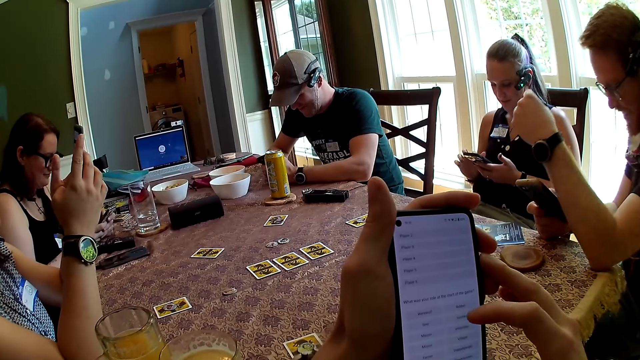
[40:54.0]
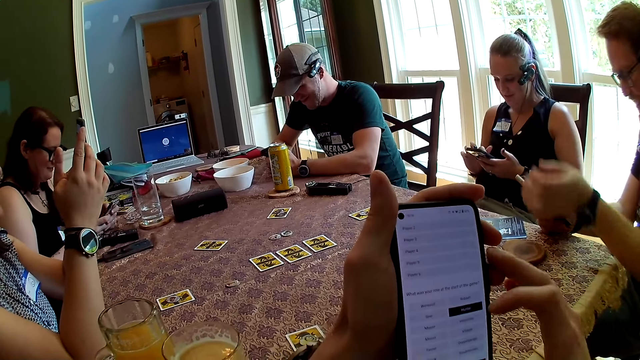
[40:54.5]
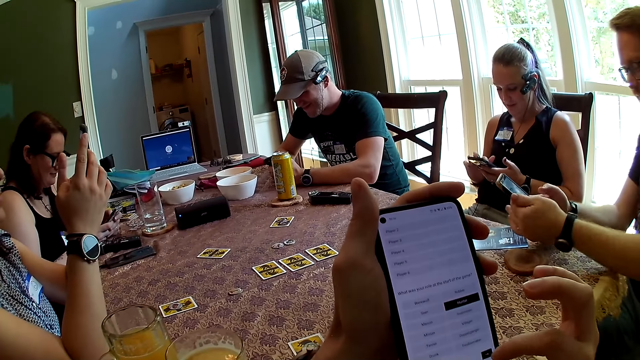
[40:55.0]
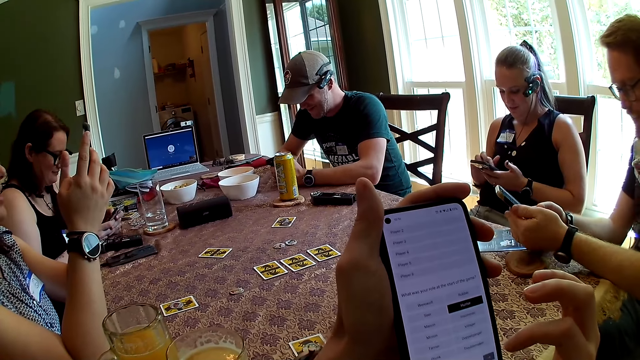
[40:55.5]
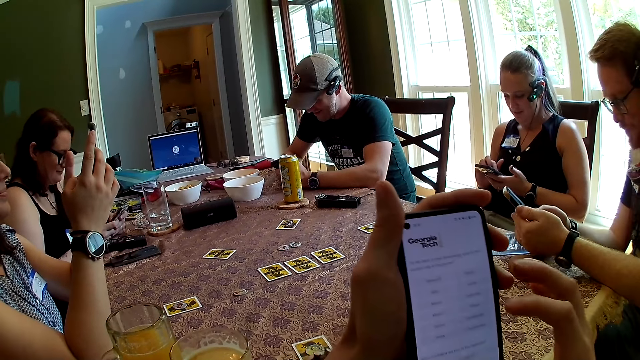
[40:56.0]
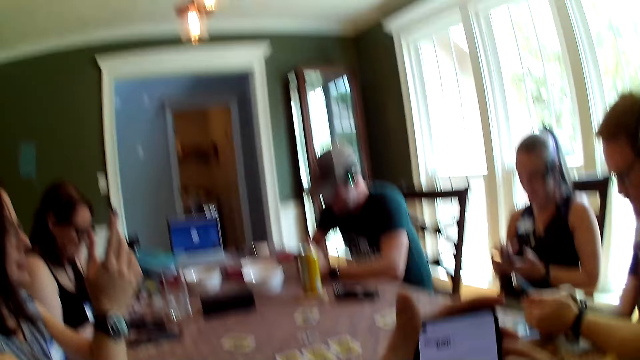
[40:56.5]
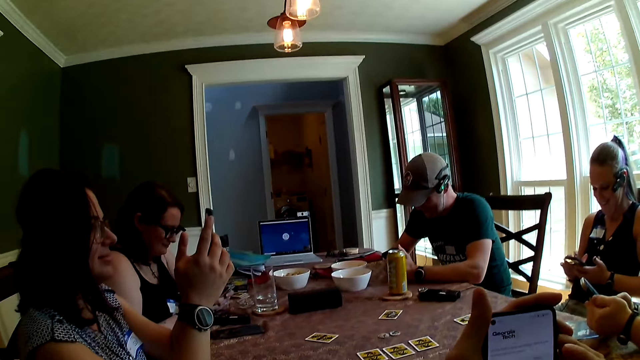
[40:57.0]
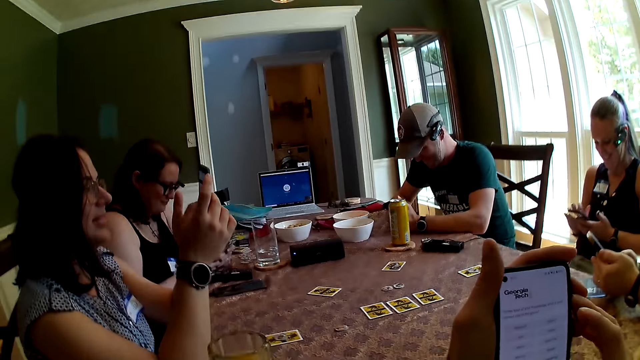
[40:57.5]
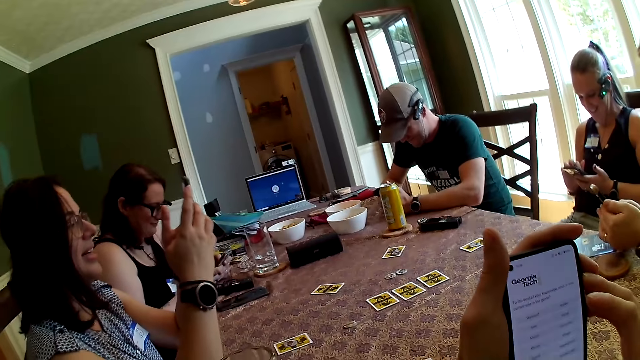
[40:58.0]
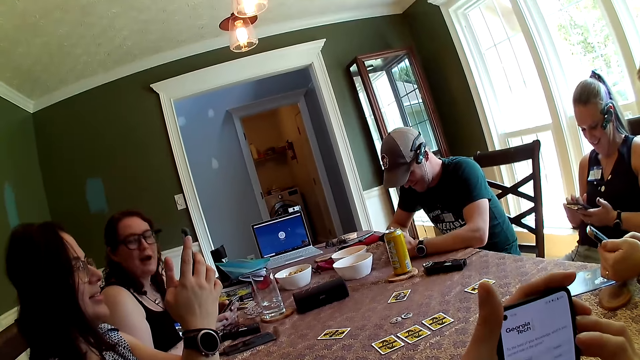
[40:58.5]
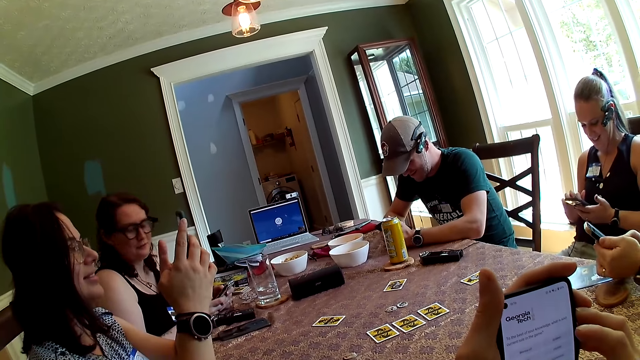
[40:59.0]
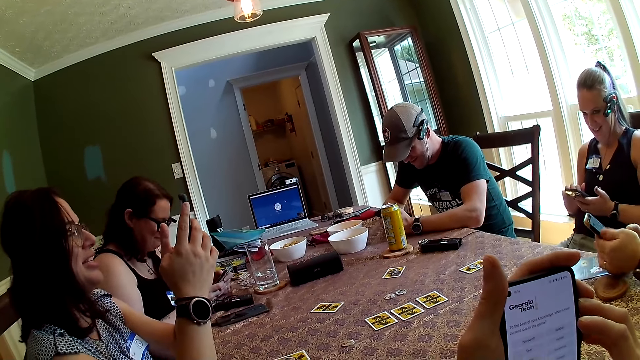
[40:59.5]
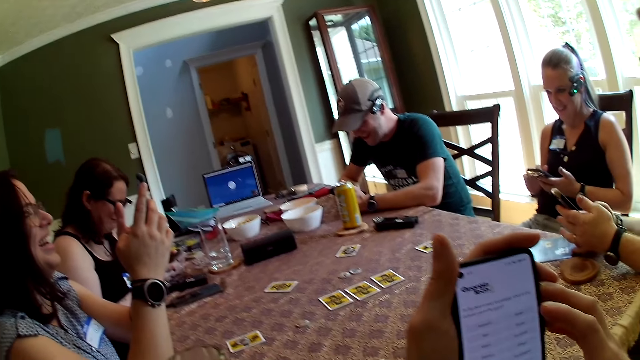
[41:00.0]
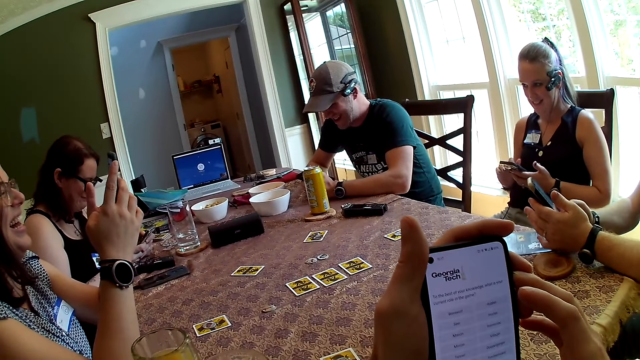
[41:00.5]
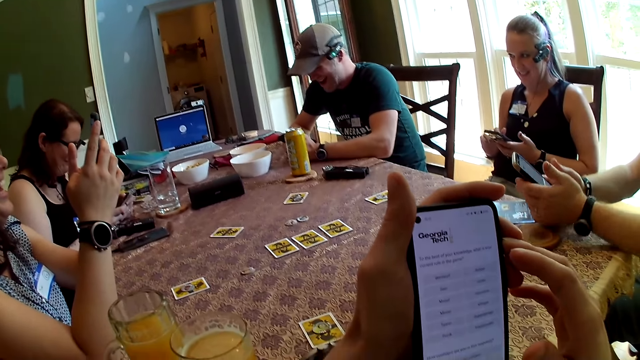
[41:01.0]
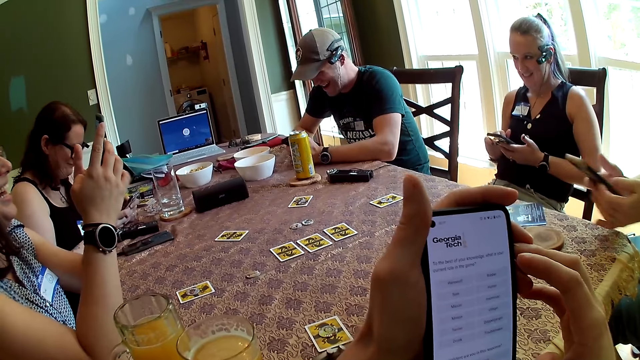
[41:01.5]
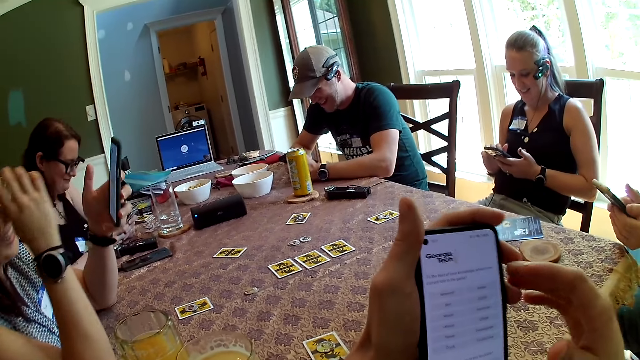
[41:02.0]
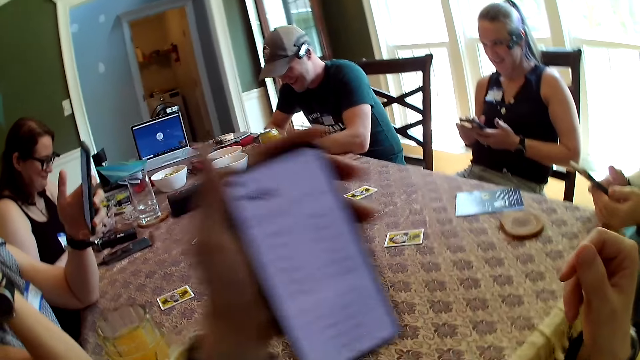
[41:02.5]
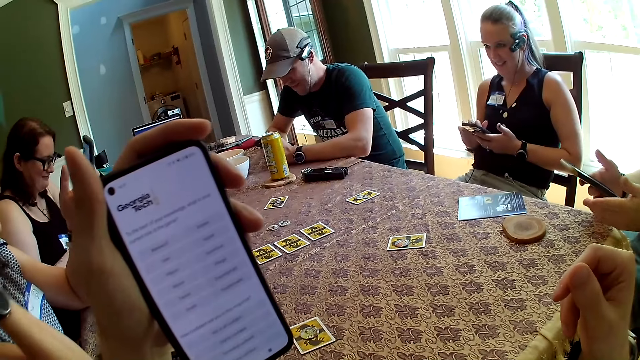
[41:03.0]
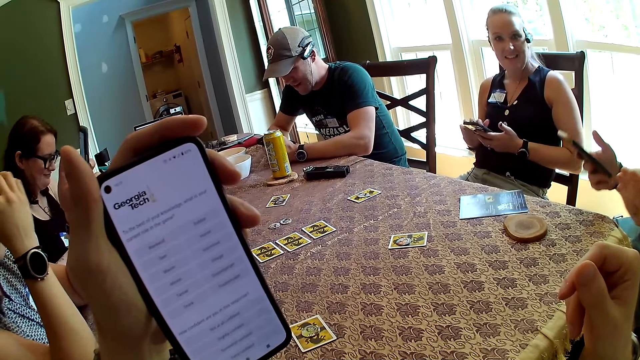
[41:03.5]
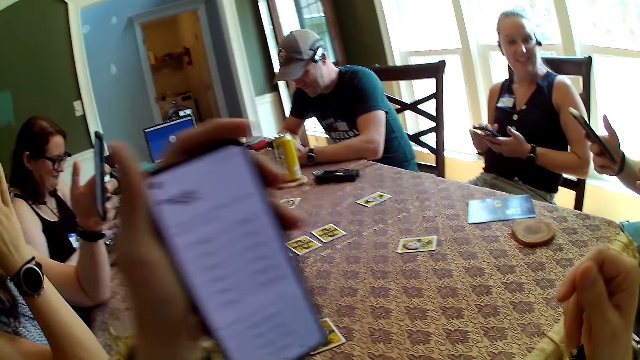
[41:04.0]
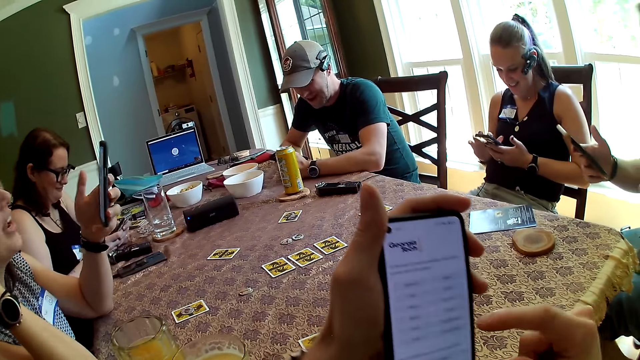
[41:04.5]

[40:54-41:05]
A man holds the phone with his hands. He operates the phone in his hands with his right hand. The camera wearer holds the phone with his left hand. A woman touches her hair with her left hand. The man removes his left hand from the phone in his right hand.

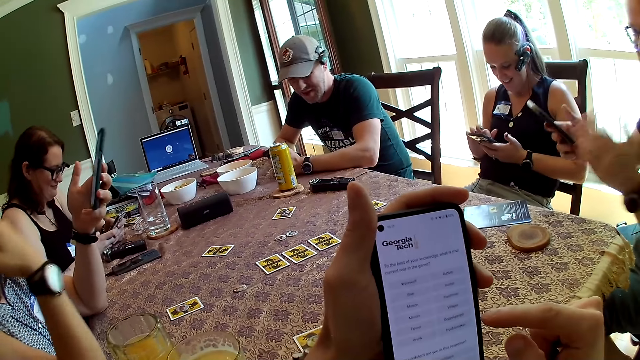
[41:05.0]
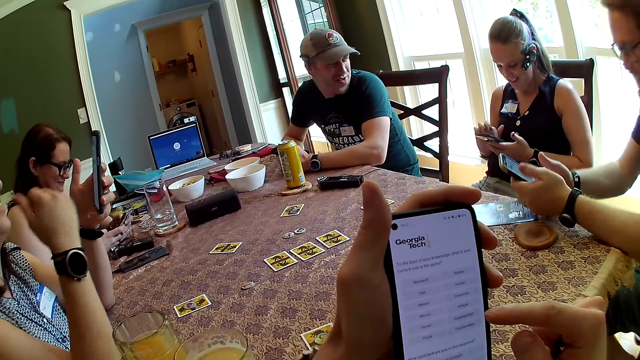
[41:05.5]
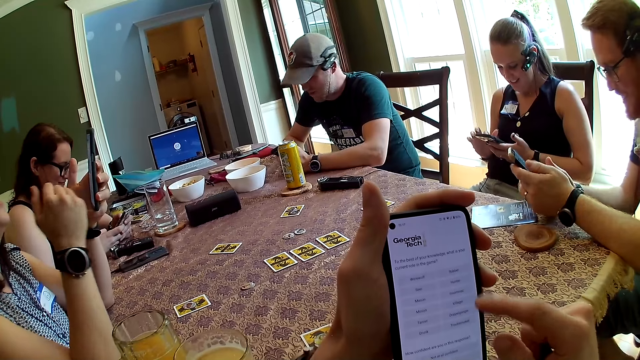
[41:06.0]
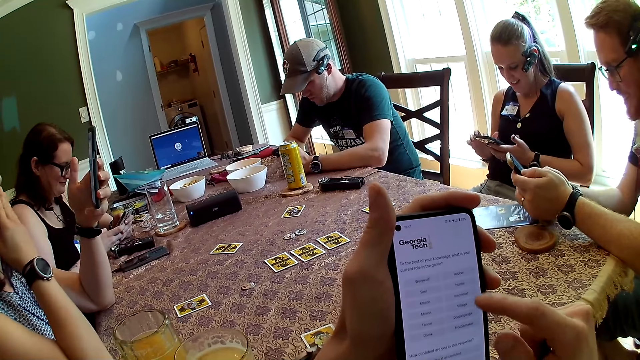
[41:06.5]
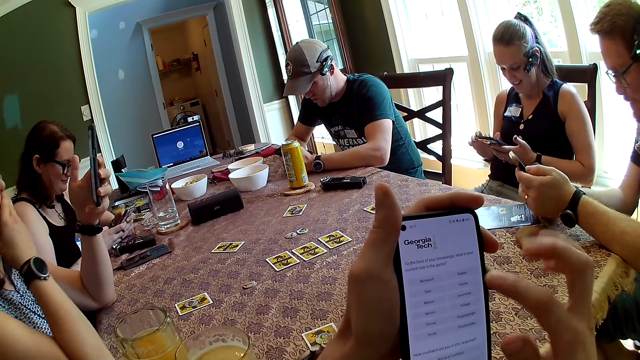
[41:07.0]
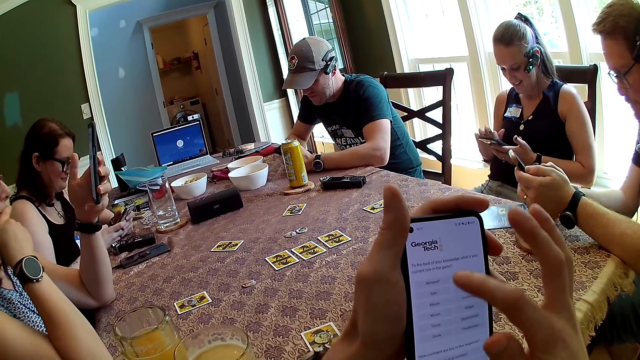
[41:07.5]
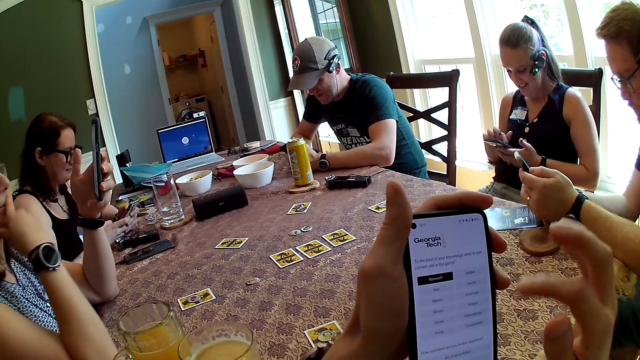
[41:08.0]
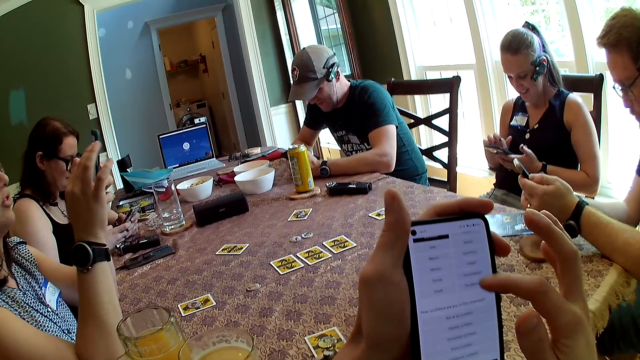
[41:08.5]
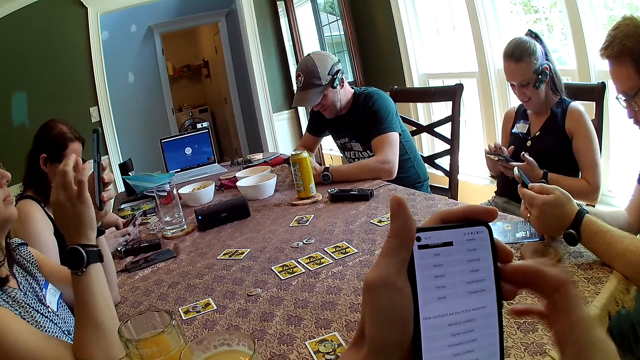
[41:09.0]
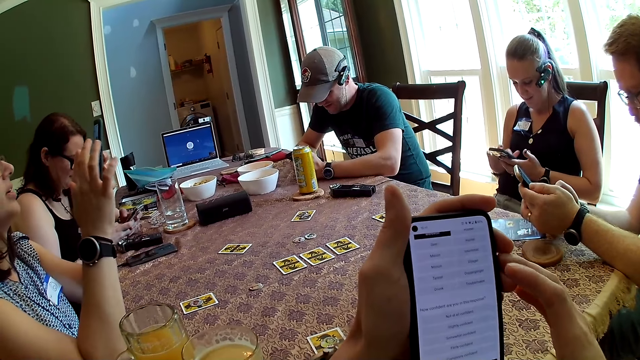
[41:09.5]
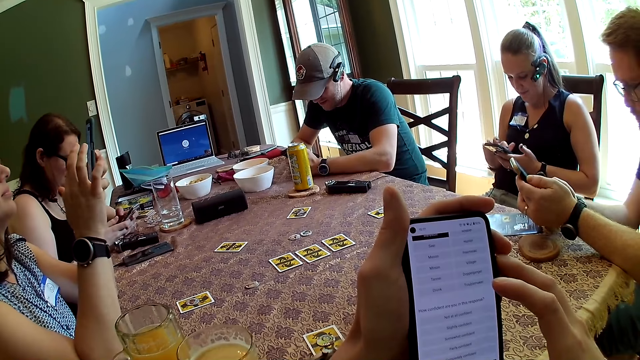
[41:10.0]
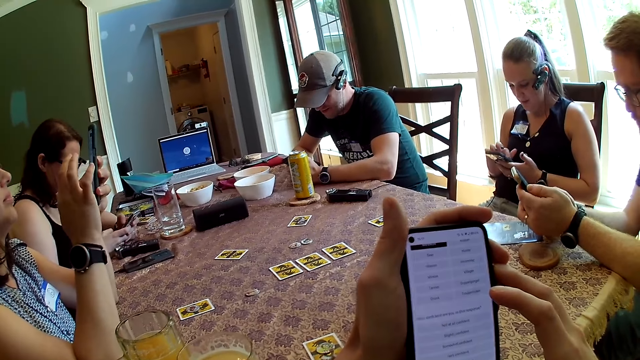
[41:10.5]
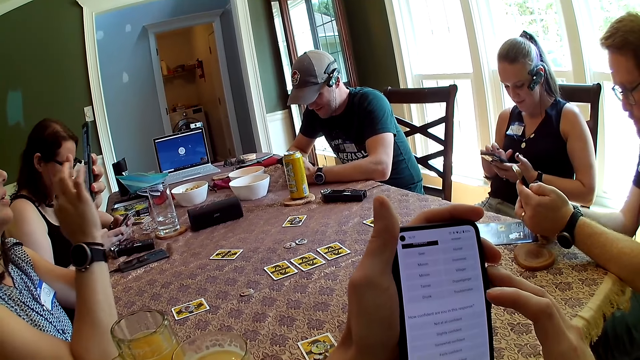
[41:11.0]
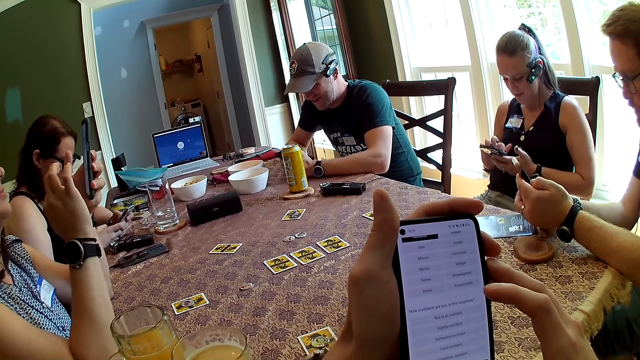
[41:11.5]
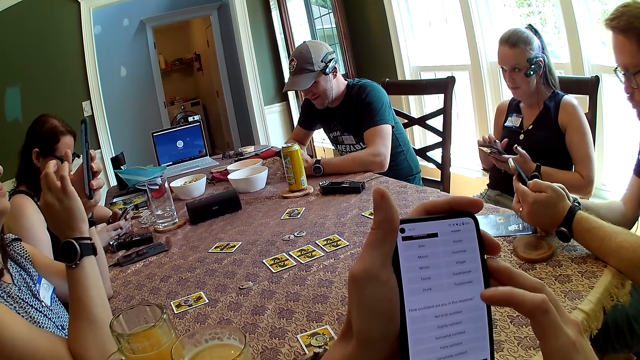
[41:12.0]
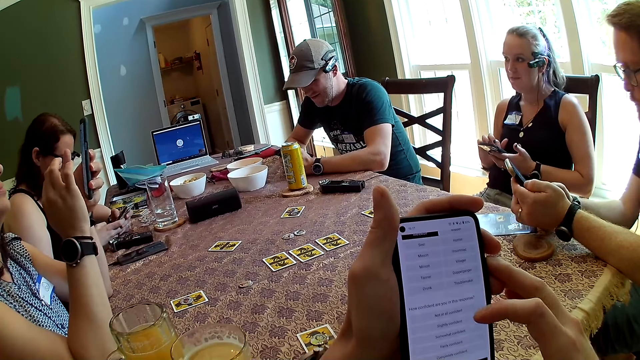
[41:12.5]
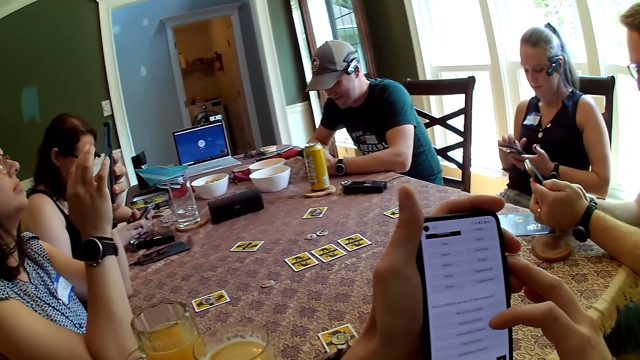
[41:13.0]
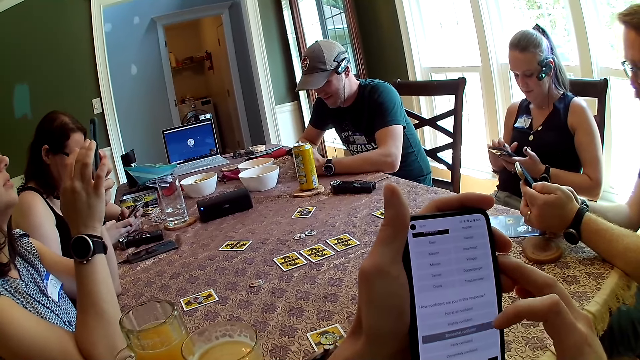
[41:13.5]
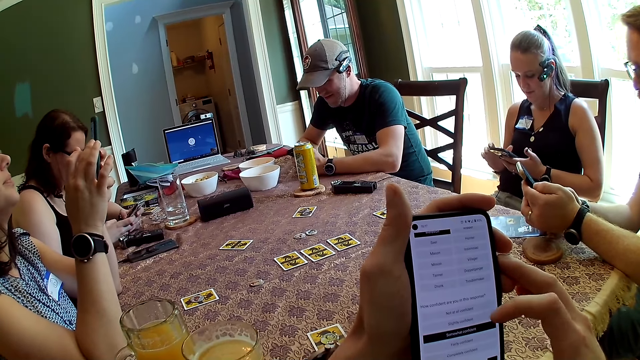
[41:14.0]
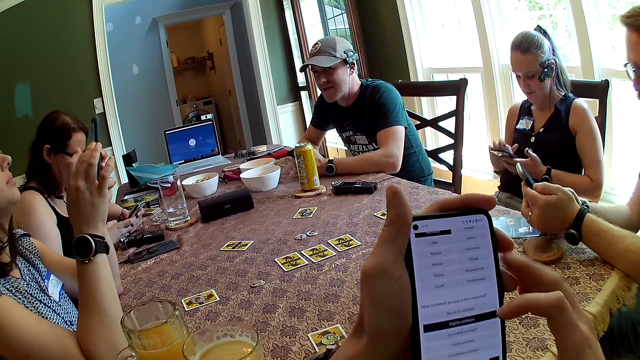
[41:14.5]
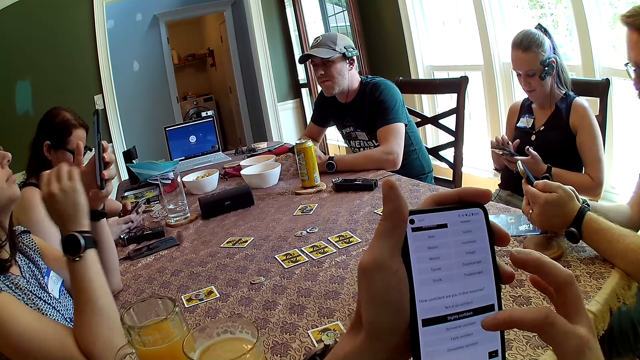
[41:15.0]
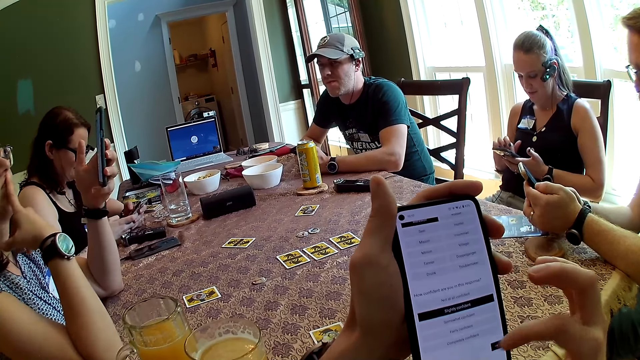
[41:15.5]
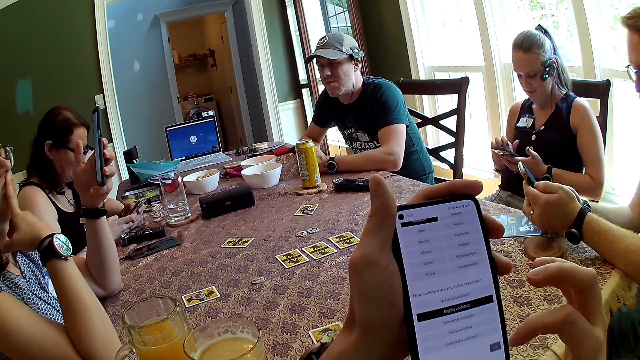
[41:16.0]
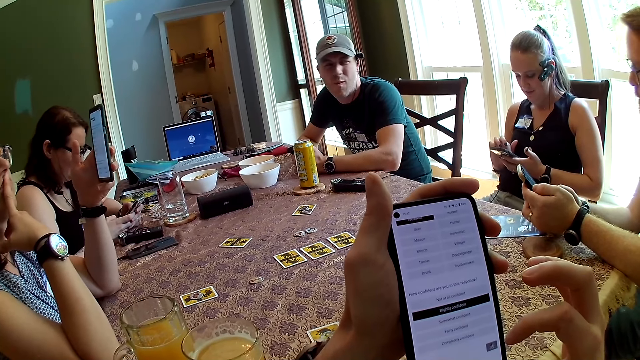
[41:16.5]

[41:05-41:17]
The camera wearer presses the phone in his left hand with his right hand. A man holds the phone with his hands. A woman touches her face with her left hand. The man presses the phone in his hands with his right hand. The woman presses the phone in her right hand with her left hand. She touches her lips with her left hand.
